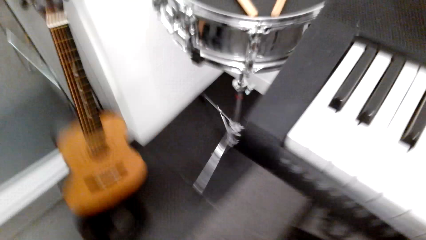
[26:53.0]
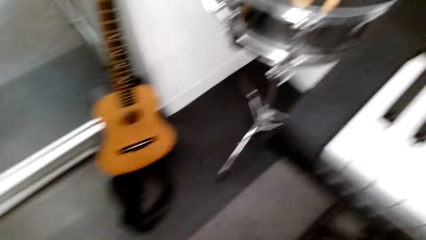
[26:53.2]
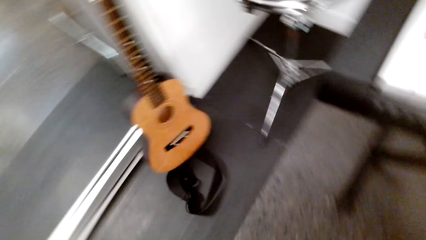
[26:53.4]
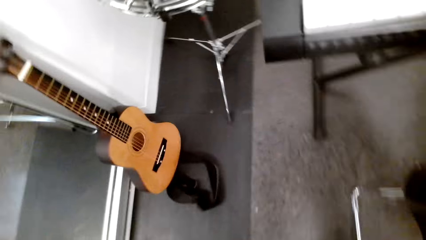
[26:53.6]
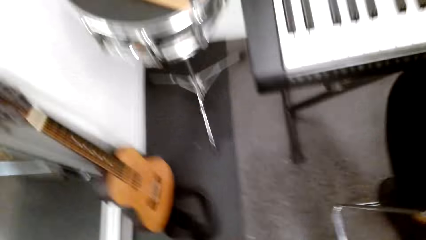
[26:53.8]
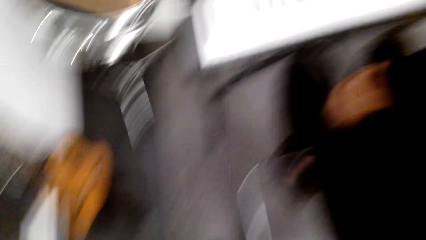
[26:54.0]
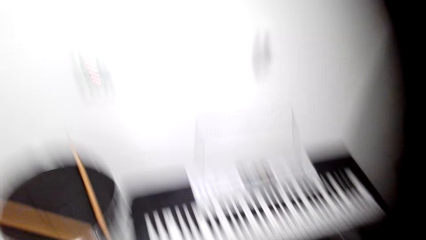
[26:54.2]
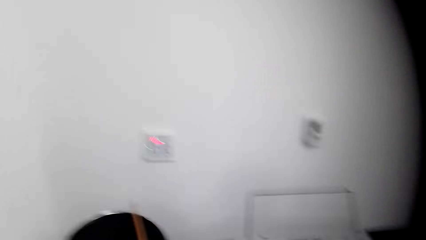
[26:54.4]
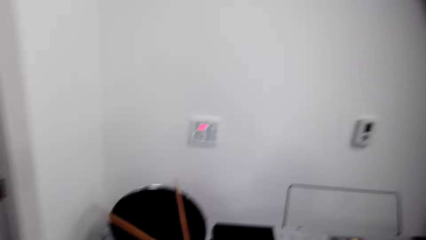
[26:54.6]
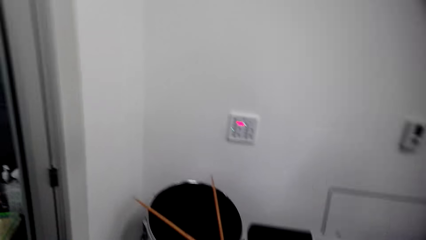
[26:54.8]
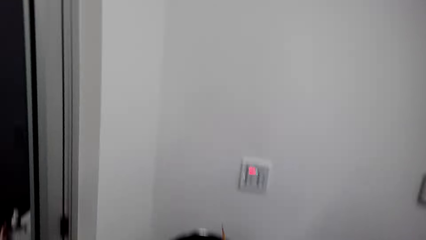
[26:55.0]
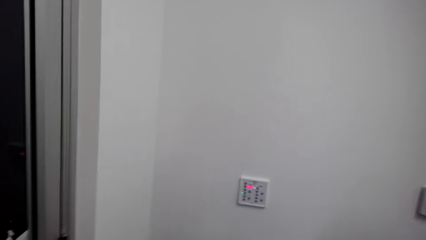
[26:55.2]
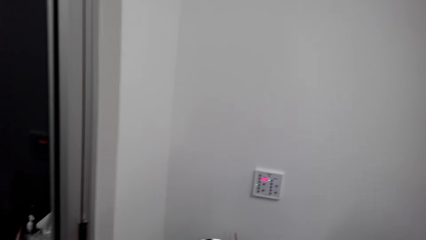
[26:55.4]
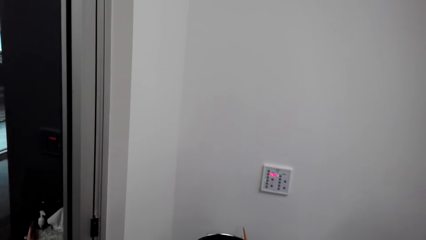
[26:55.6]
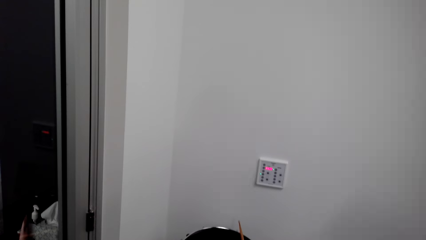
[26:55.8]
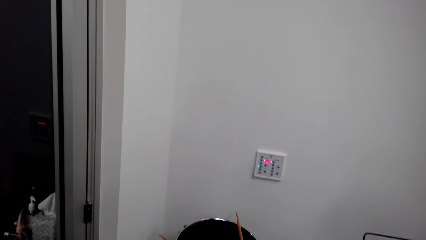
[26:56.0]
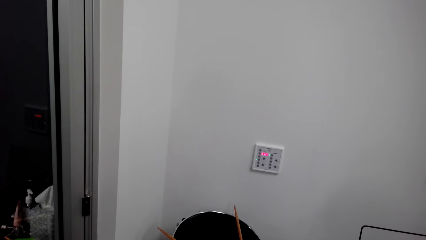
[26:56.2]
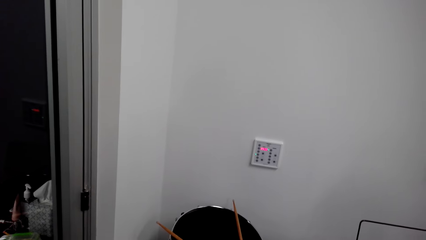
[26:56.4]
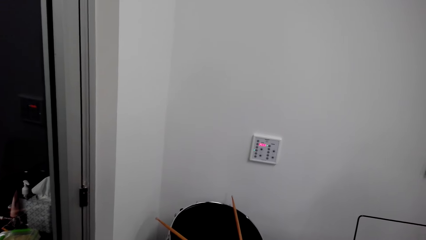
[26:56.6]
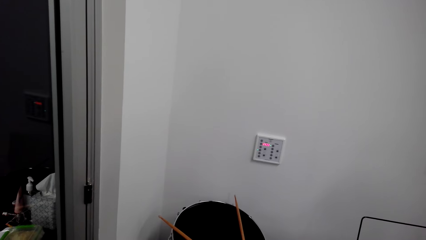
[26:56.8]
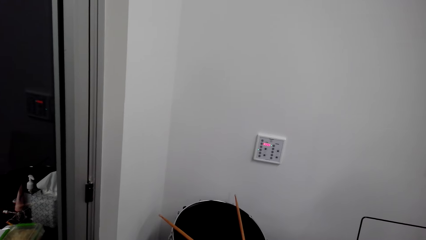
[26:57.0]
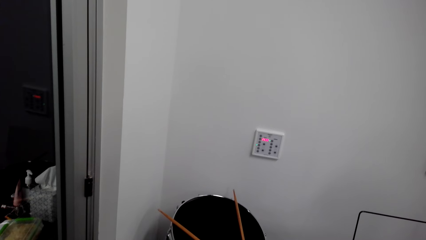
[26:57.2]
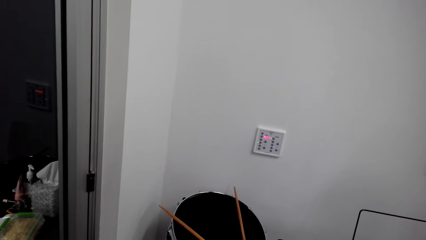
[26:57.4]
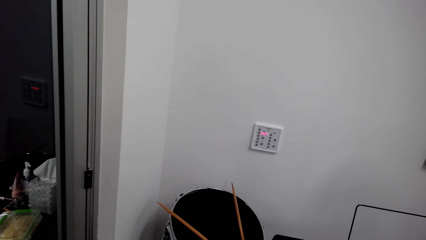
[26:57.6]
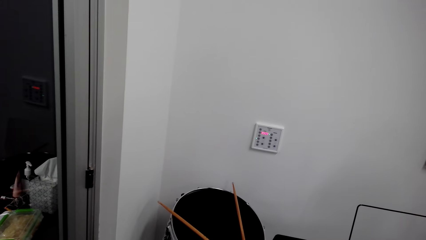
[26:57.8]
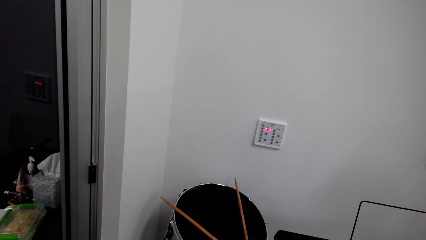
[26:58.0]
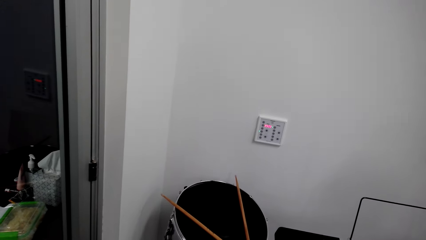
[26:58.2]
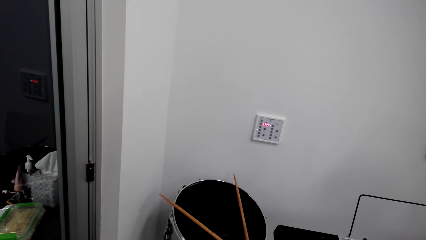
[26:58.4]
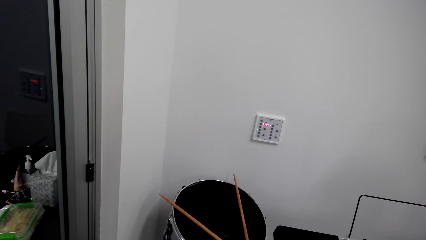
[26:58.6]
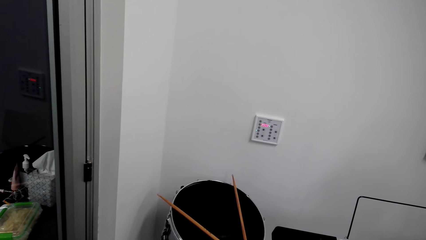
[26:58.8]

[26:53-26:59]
The camera wearer looks at the guitar. They look around. They look at the wall.
